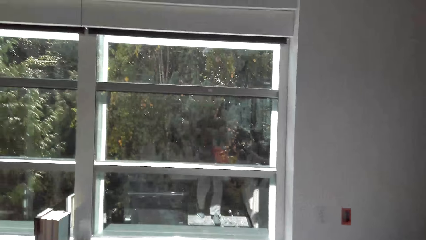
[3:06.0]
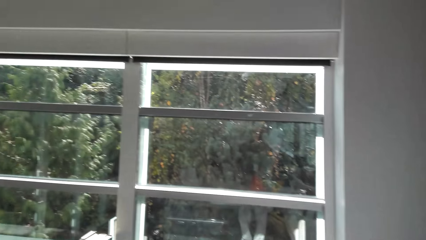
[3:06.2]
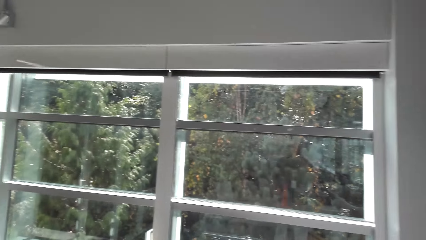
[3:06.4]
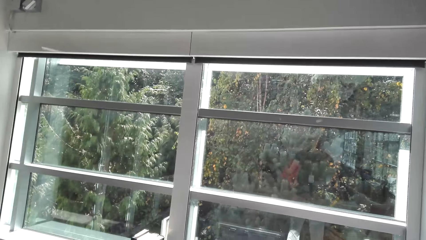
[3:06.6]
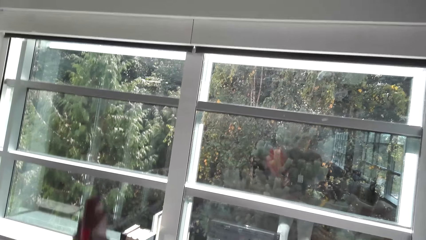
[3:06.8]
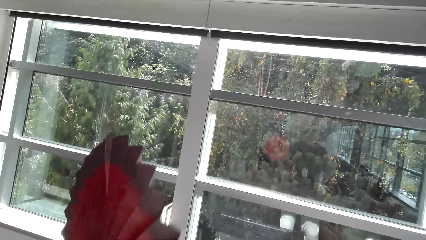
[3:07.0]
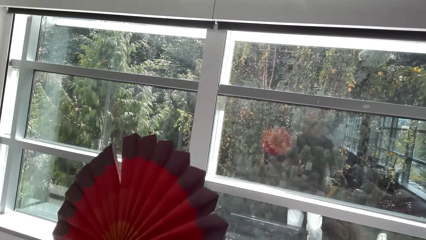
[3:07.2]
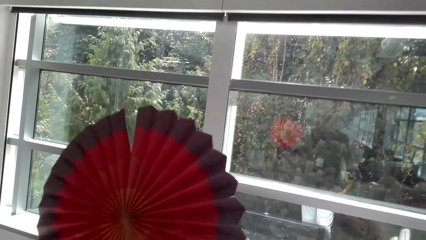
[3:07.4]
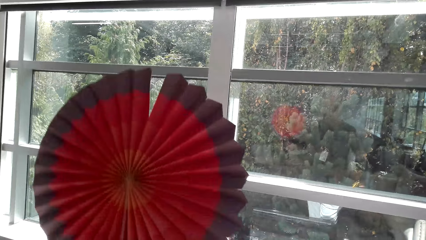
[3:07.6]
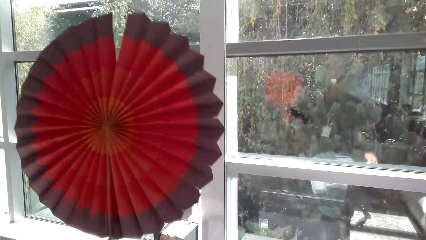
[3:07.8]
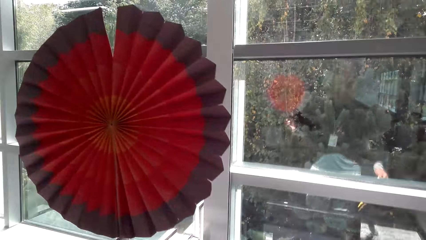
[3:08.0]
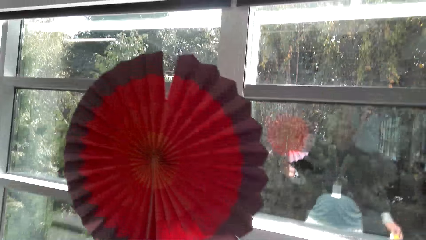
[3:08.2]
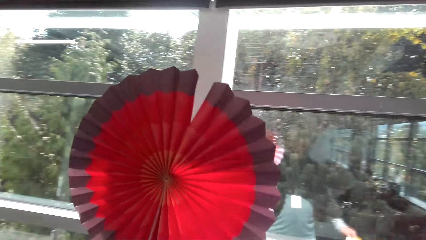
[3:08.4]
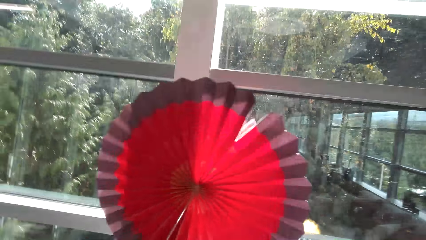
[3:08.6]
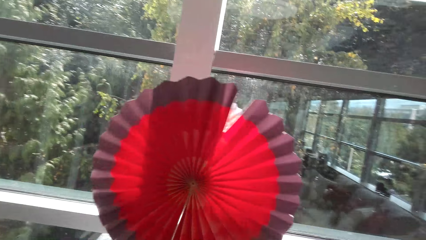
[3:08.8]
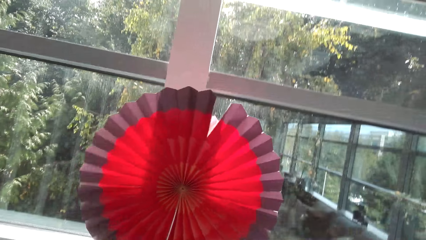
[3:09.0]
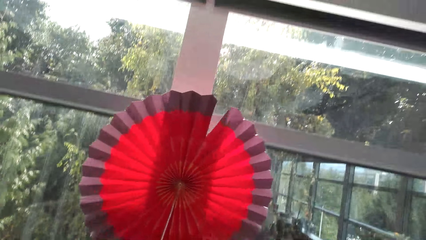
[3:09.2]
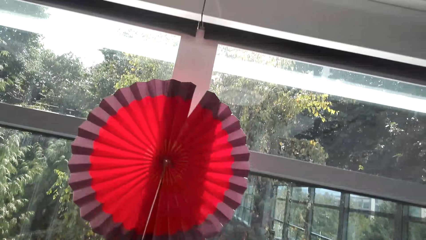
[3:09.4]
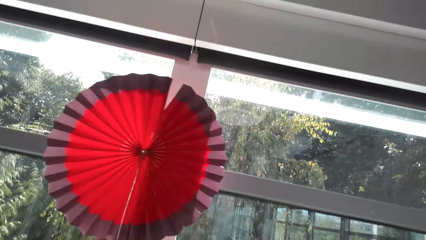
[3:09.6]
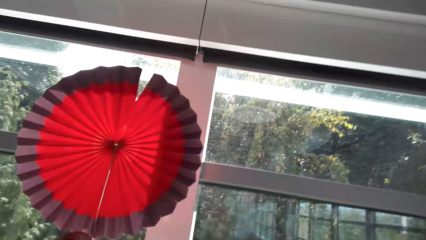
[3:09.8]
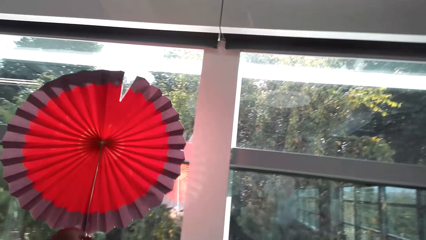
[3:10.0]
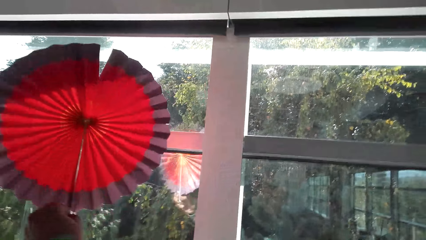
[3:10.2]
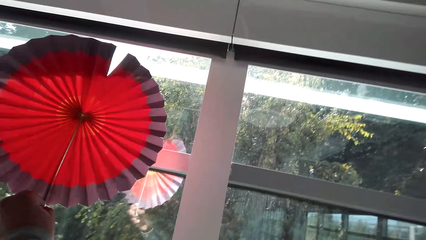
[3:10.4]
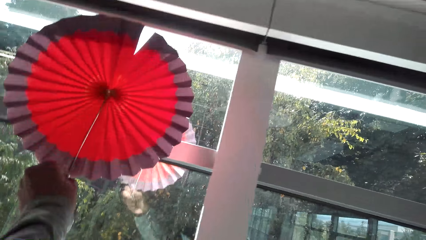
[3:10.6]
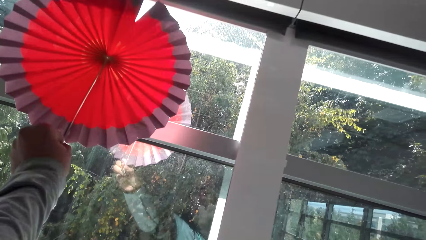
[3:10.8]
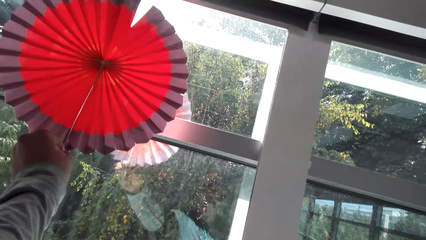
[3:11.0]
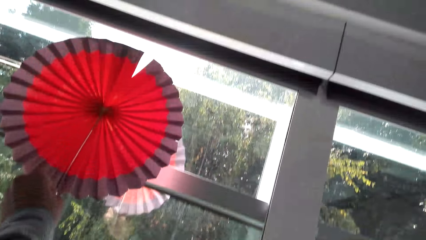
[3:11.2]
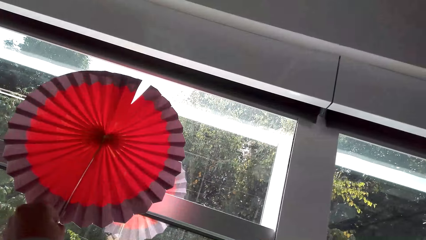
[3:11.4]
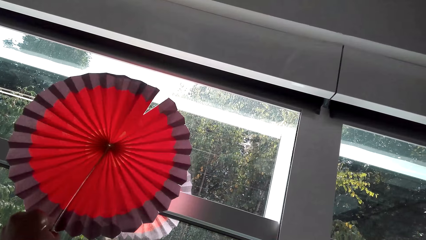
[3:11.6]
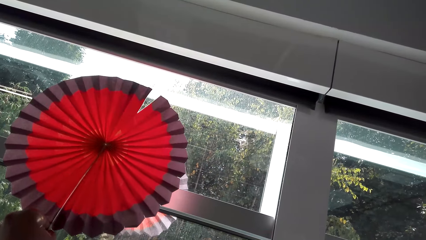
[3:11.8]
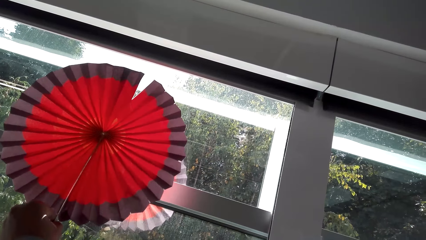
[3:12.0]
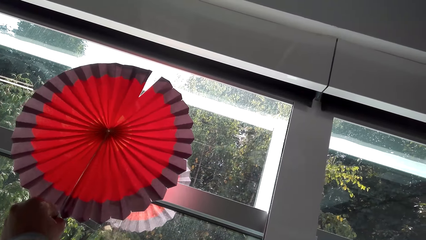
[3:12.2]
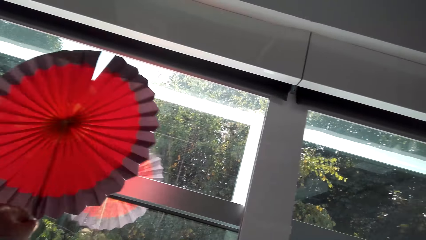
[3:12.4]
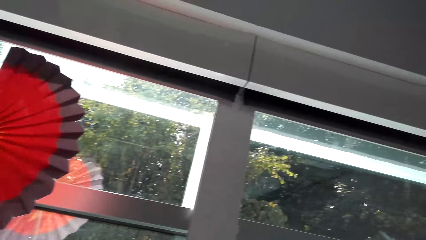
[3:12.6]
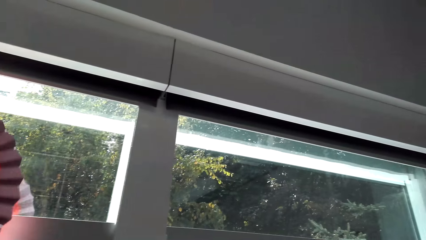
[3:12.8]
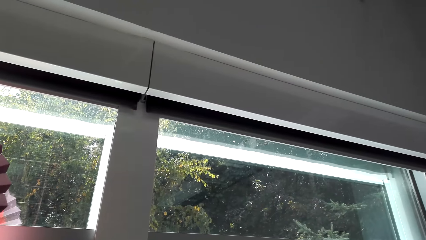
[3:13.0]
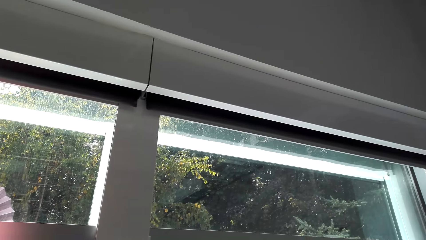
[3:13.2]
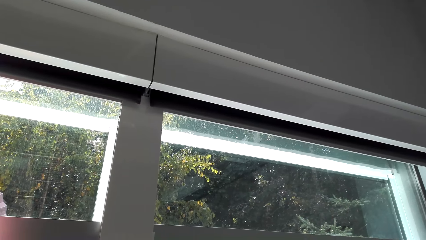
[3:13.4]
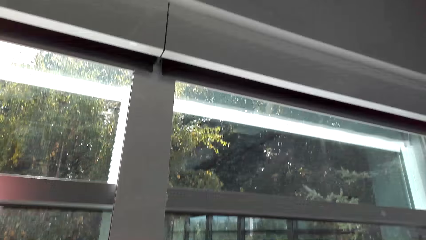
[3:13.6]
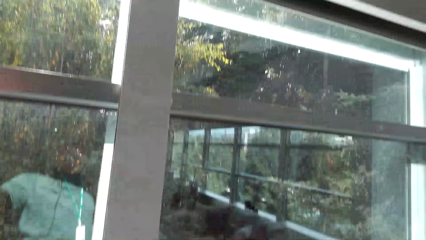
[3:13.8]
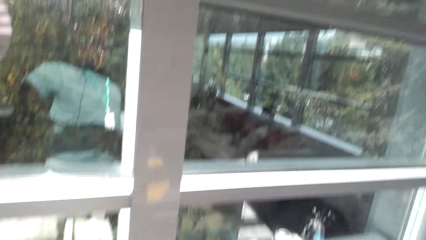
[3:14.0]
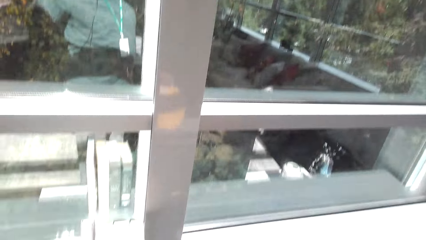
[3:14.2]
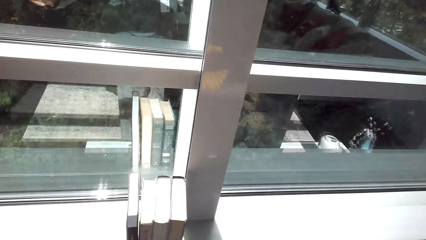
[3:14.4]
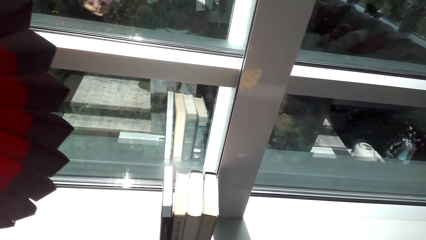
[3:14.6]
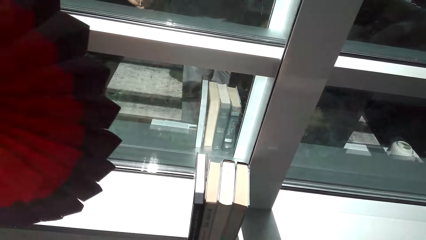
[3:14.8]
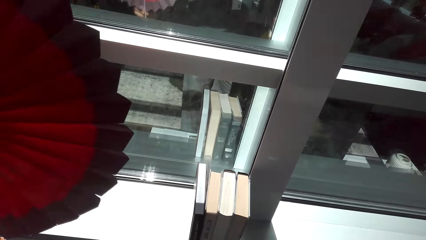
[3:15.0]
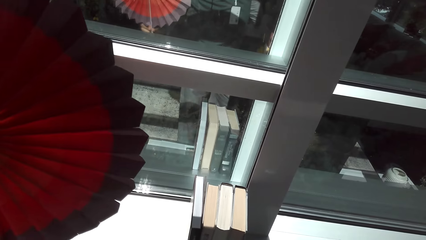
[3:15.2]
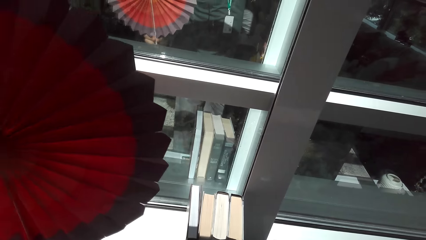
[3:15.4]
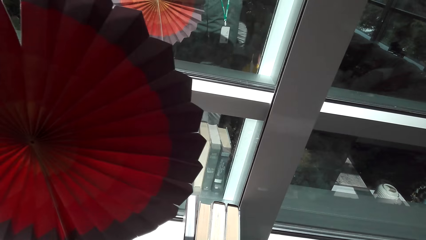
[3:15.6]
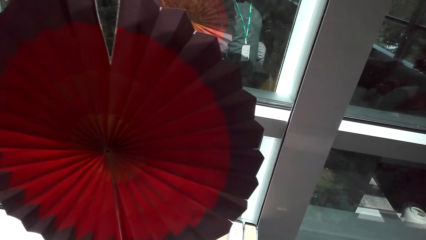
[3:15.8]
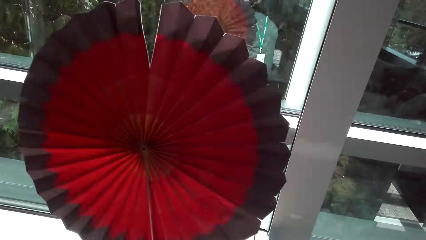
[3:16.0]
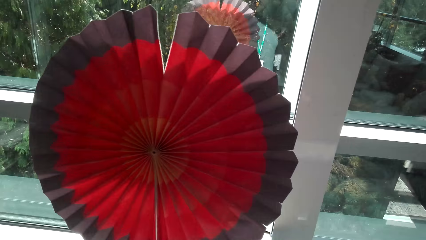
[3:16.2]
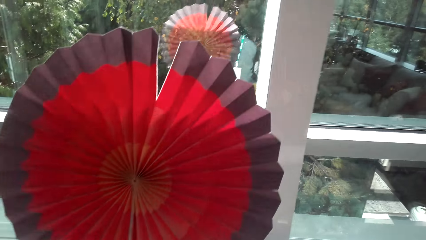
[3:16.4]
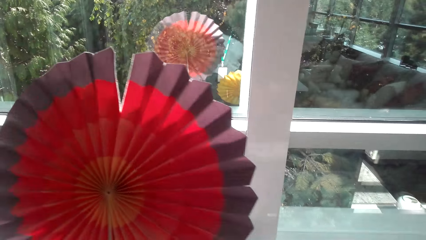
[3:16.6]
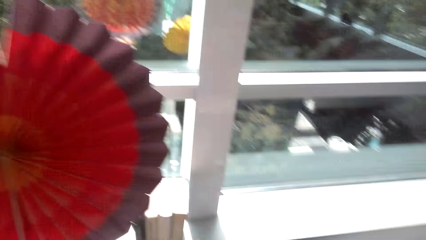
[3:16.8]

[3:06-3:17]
The camera wearer puts the paper decoration on the window.

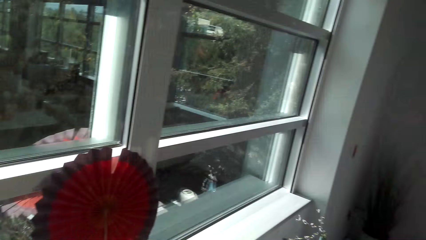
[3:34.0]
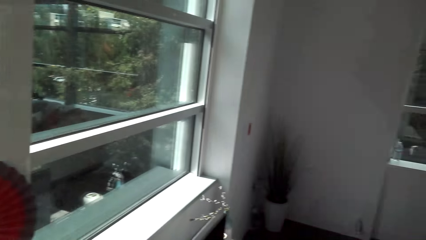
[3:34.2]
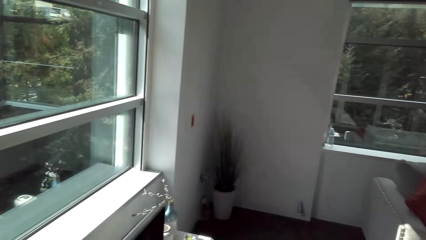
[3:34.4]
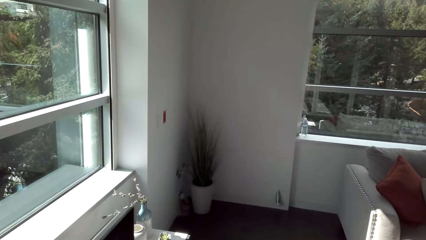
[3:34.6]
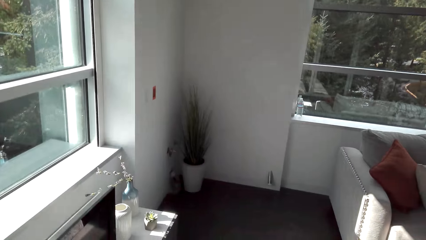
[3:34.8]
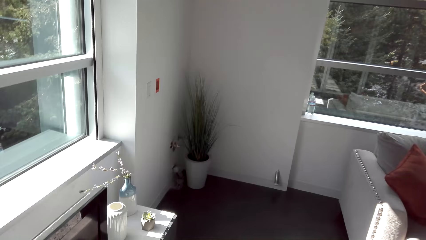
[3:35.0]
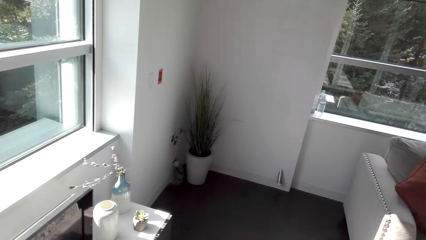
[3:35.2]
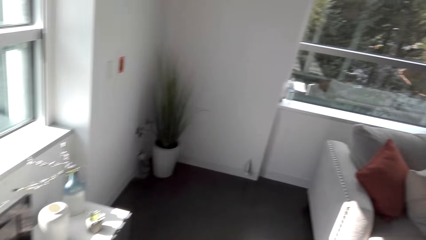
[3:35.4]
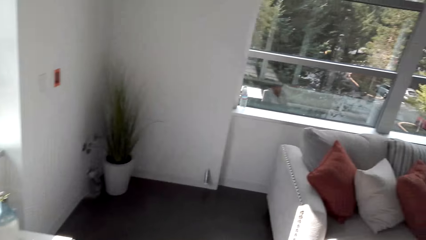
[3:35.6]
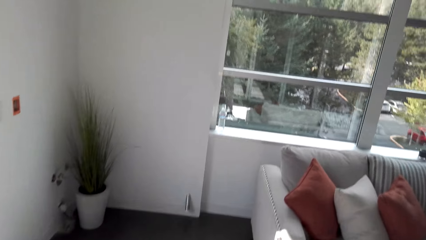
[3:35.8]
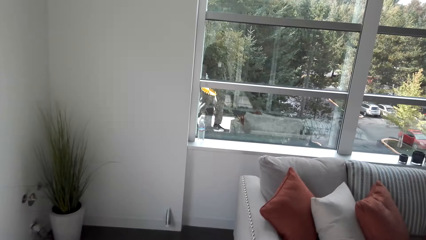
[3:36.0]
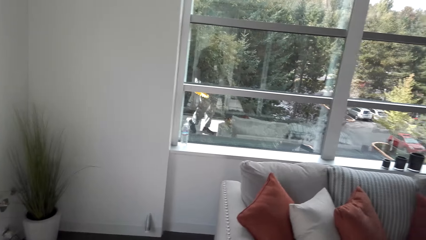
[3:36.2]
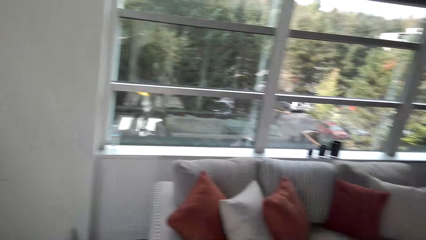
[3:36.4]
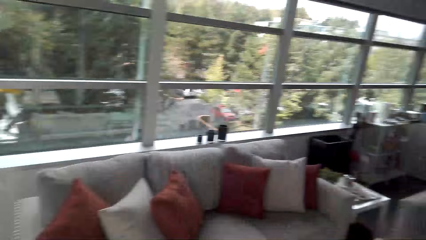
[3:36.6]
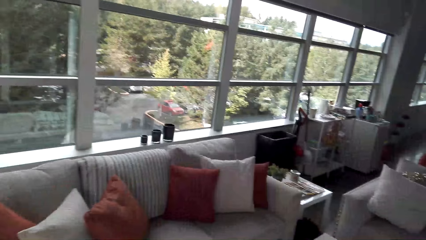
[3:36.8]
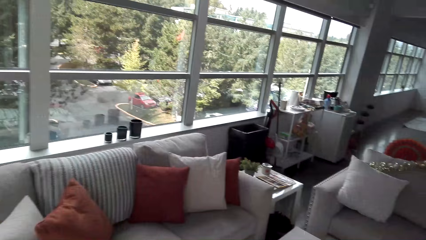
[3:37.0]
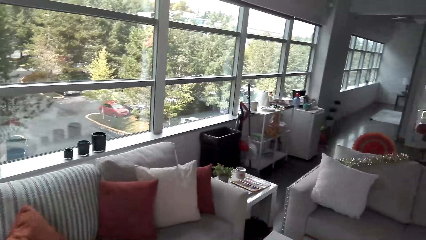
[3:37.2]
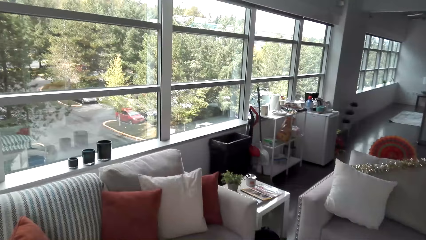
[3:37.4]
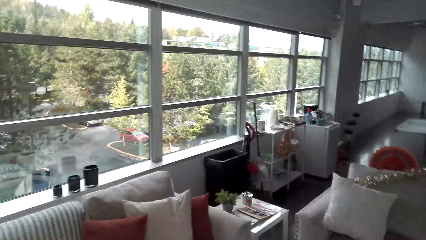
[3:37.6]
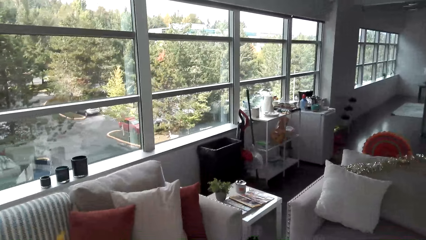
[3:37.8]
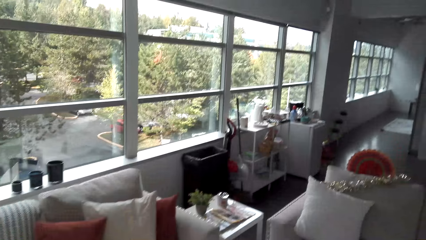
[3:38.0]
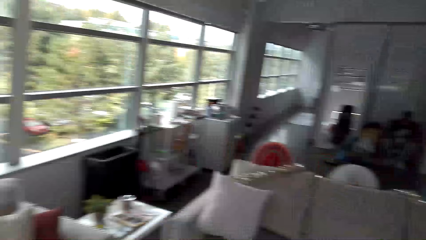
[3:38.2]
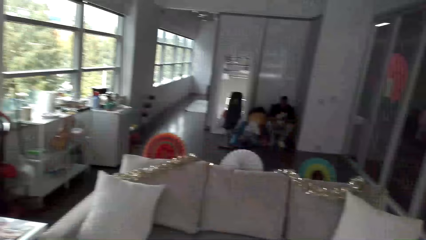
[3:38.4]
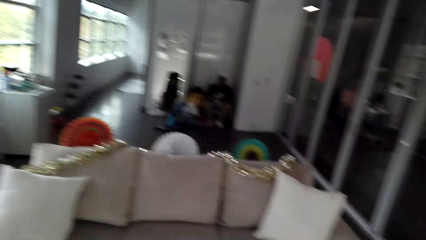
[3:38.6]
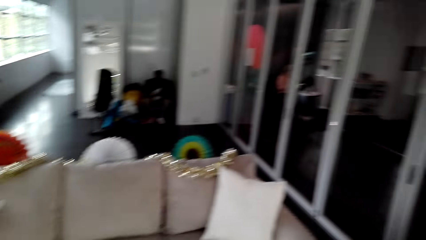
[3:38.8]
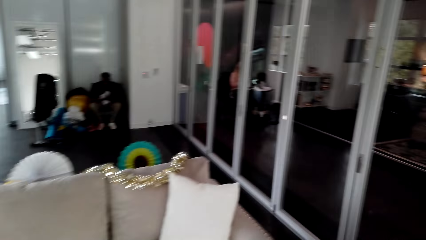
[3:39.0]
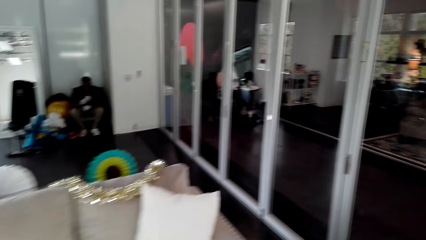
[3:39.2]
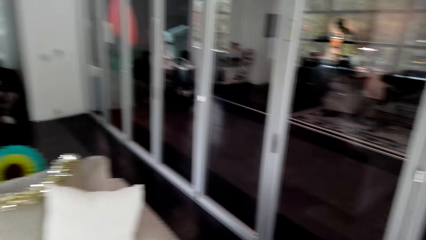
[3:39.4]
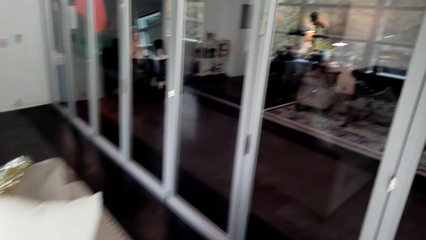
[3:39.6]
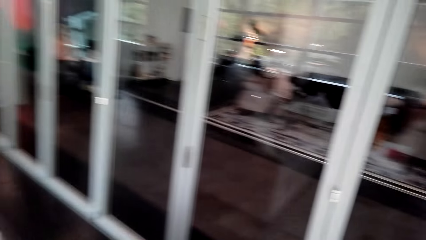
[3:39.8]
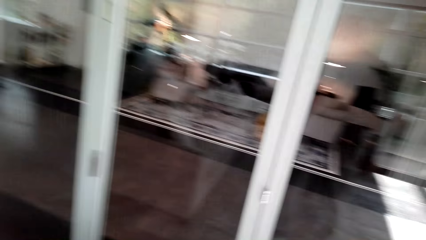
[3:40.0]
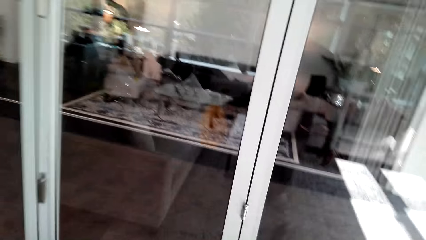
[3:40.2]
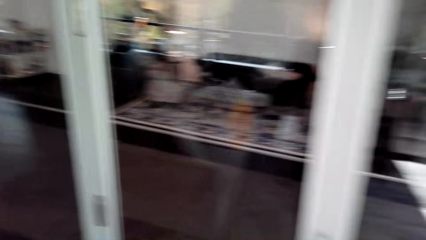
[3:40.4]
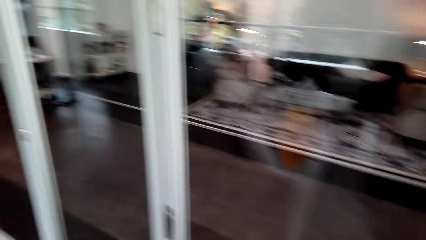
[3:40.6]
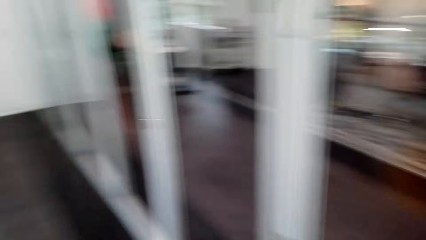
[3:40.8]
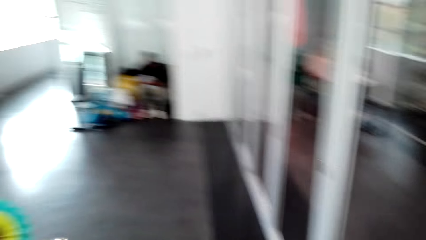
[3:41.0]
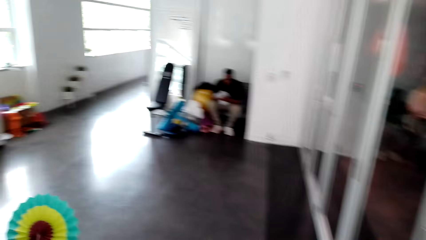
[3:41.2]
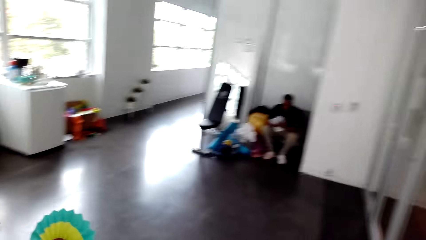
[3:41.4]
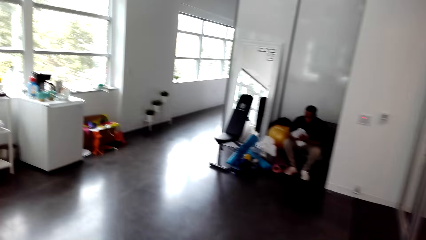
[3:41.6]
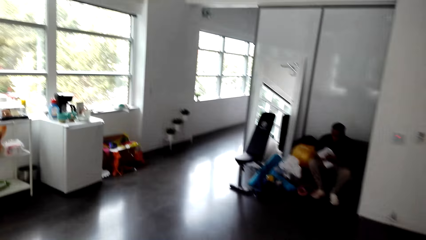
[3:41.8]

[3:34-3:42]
The camera wearer walks around.
